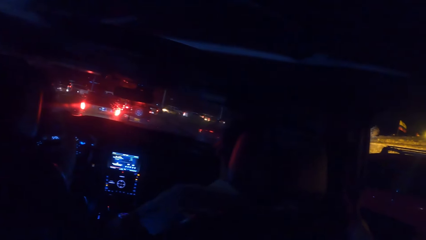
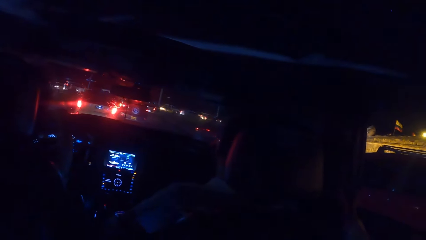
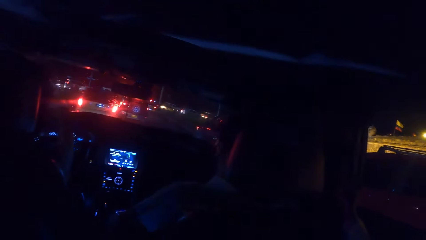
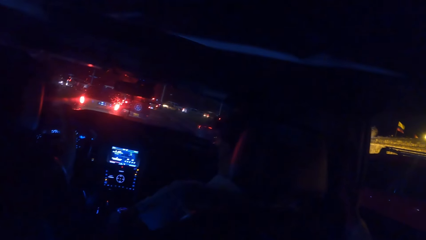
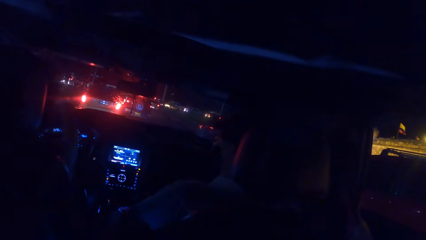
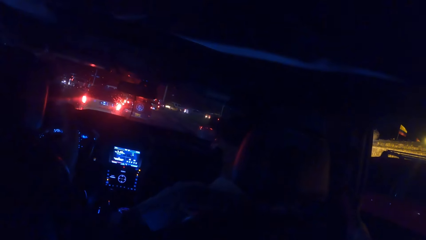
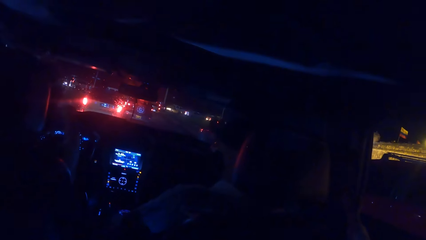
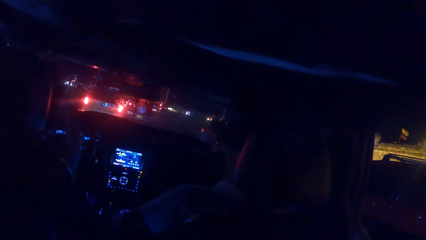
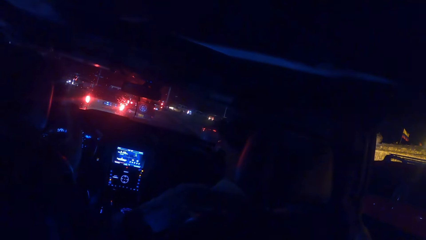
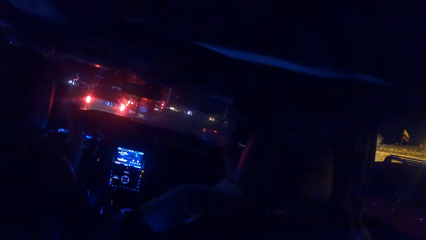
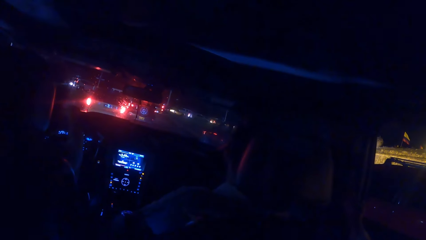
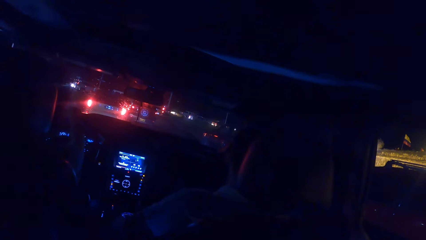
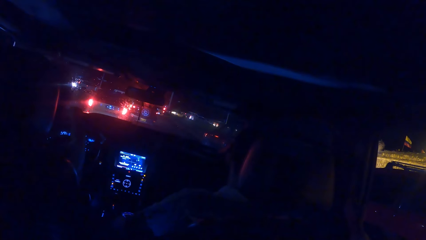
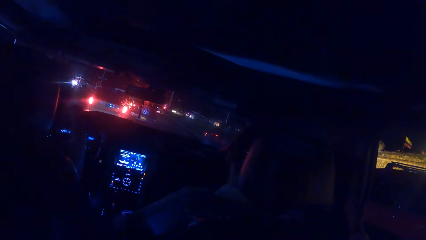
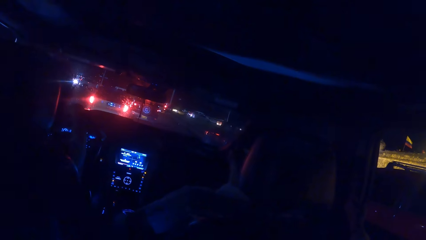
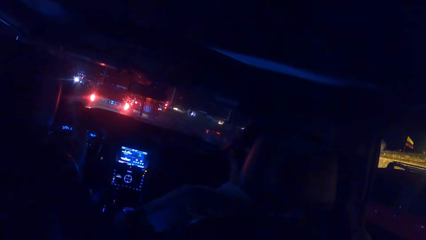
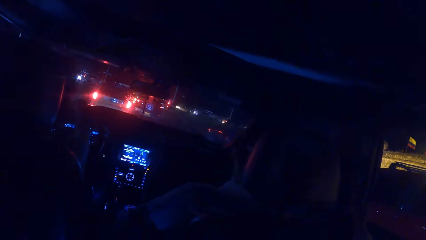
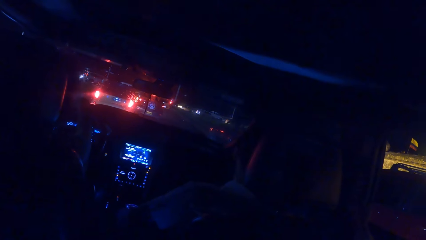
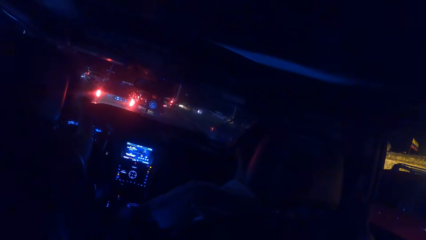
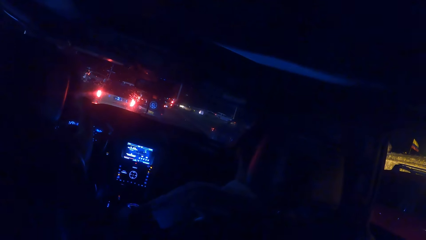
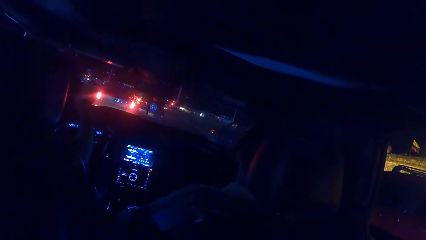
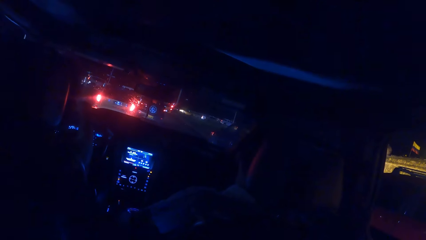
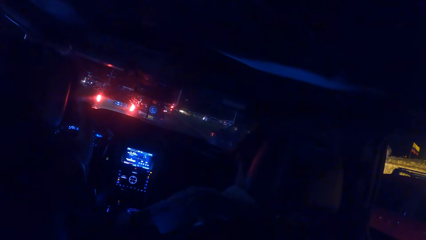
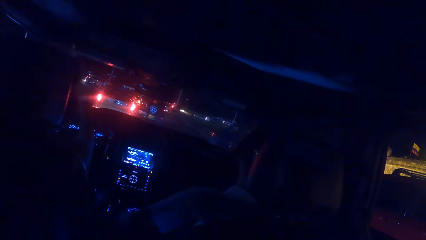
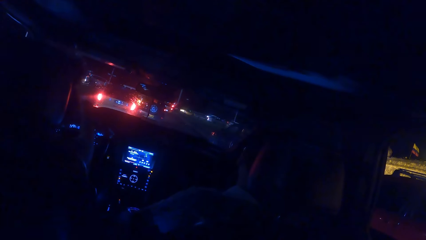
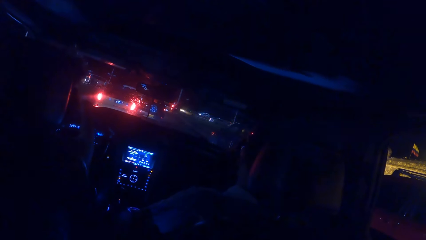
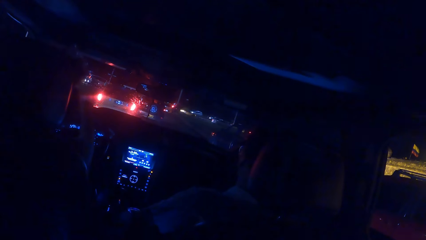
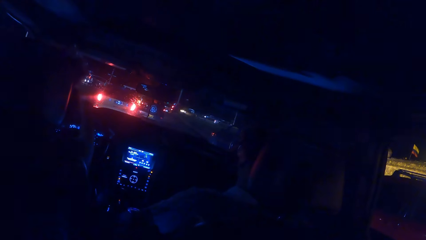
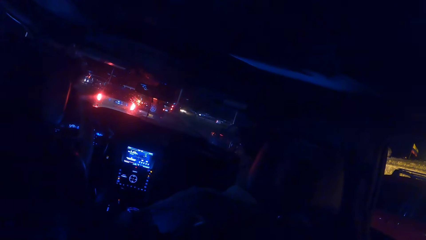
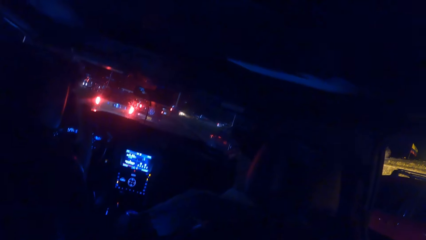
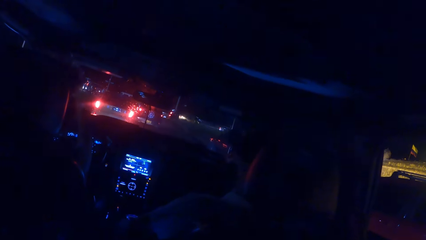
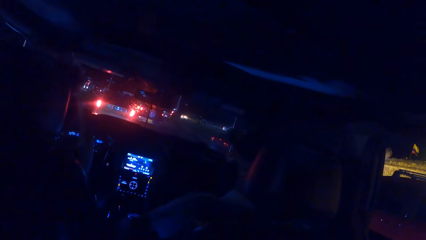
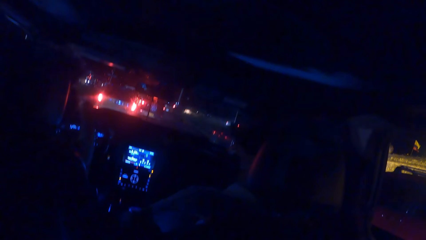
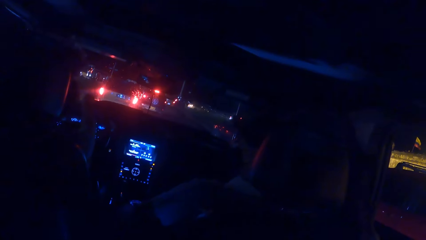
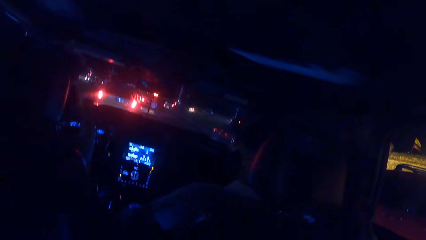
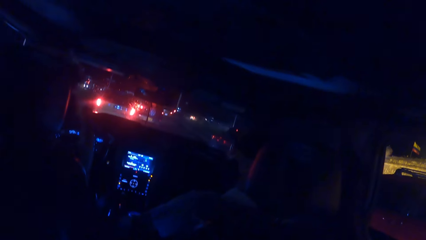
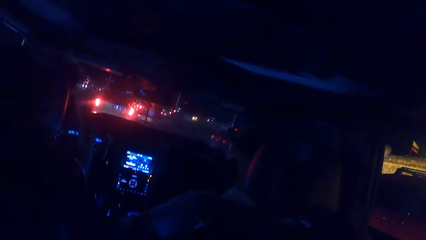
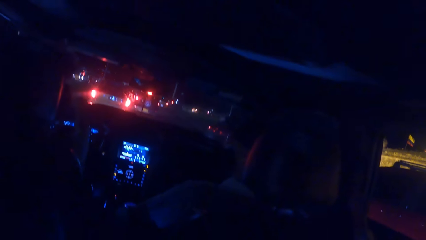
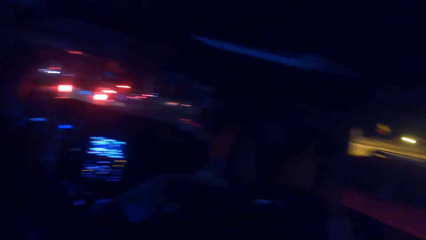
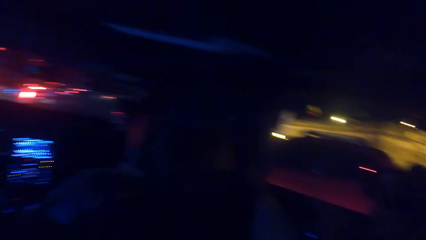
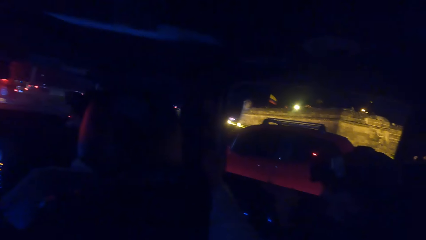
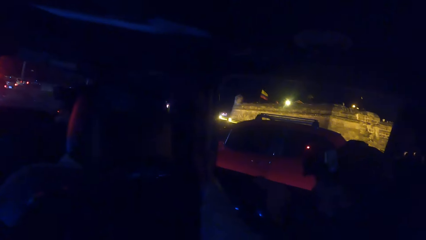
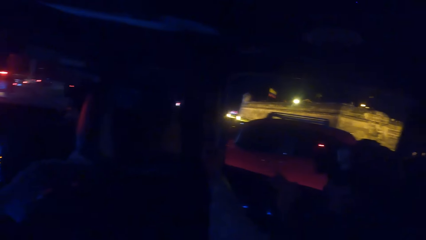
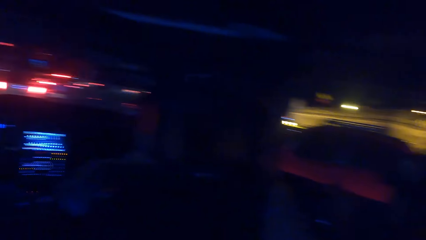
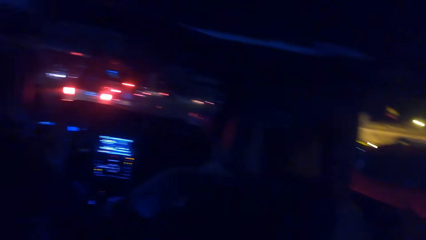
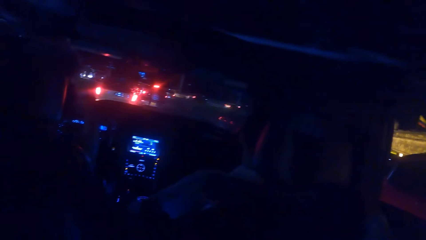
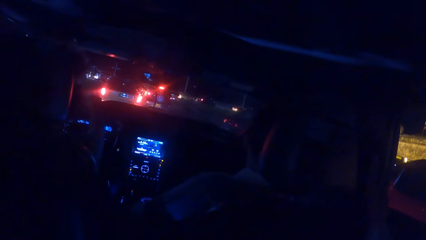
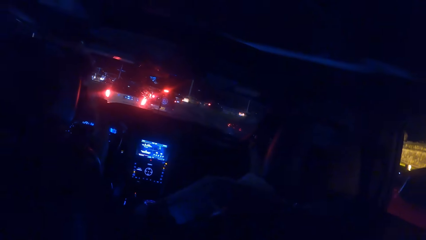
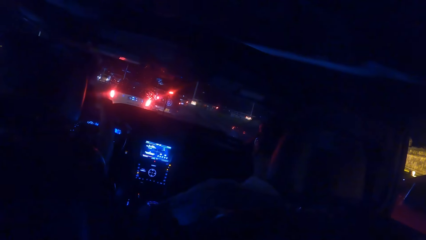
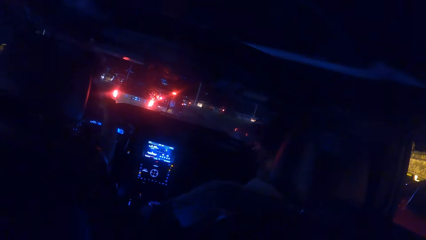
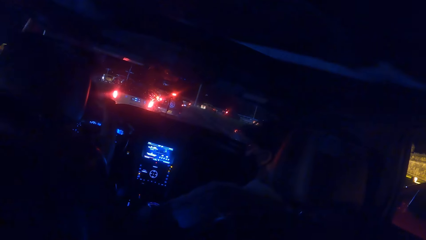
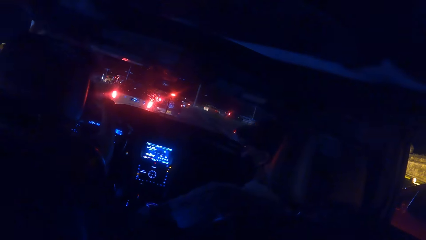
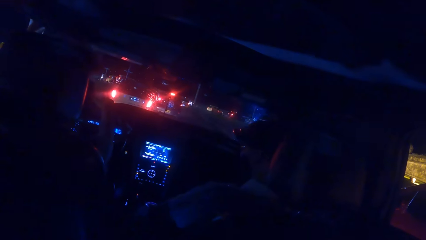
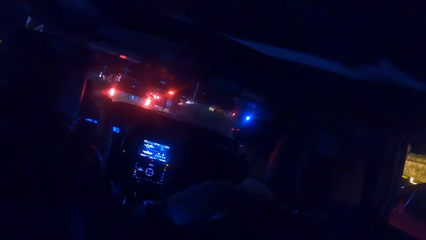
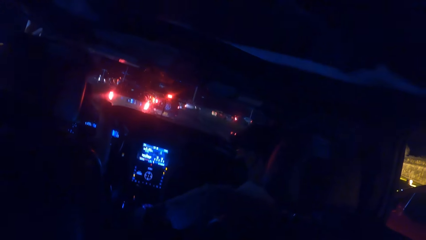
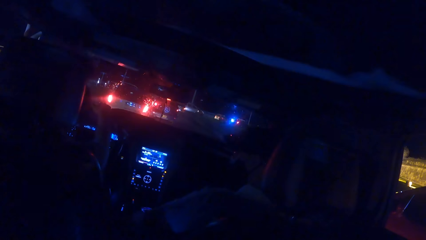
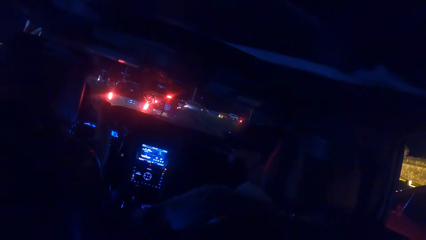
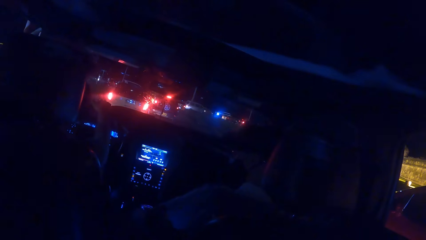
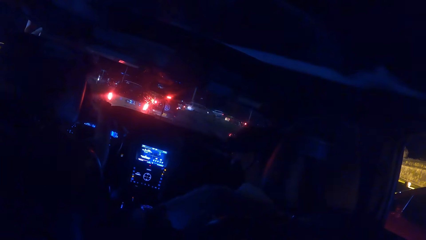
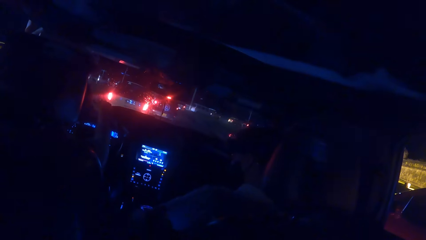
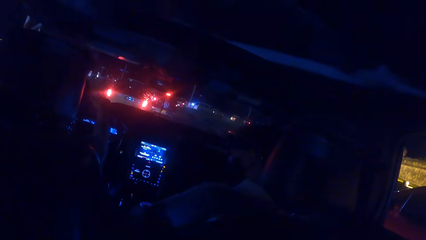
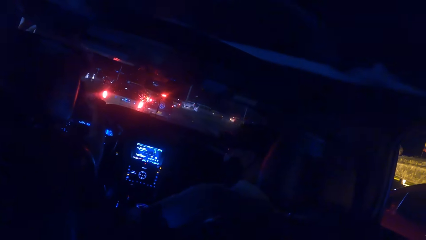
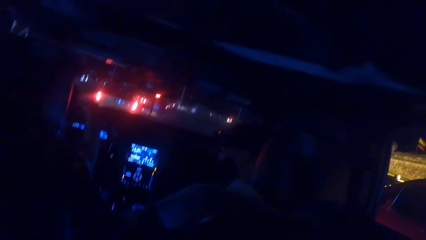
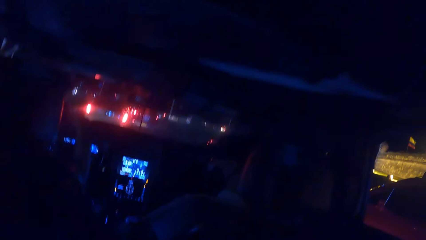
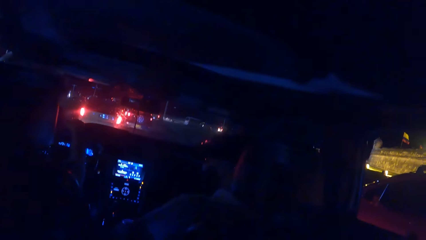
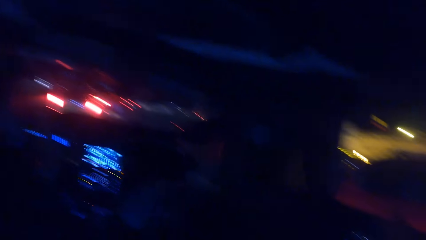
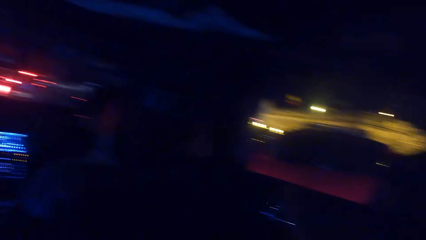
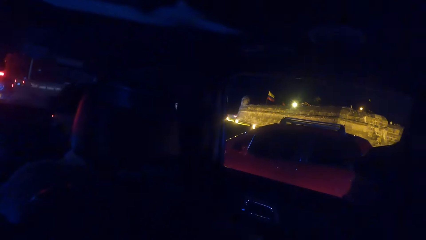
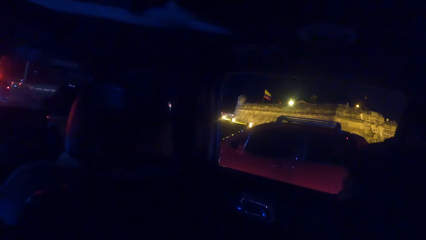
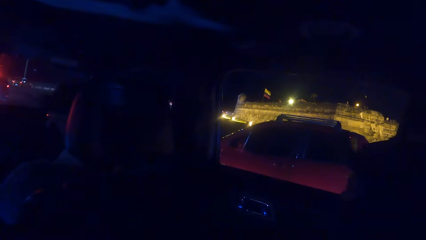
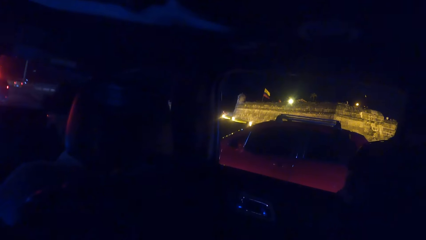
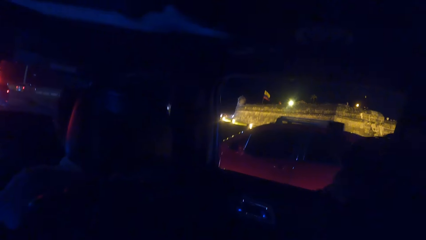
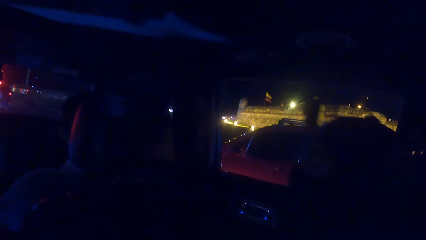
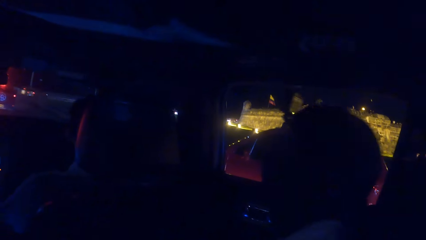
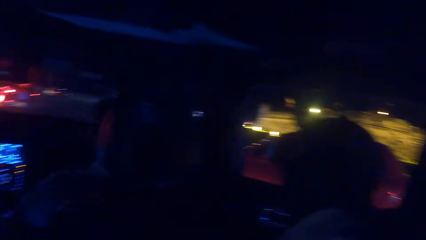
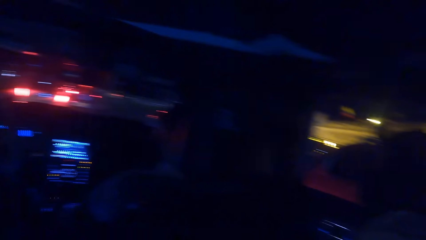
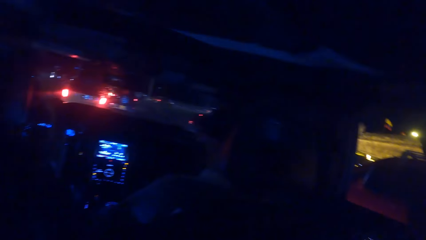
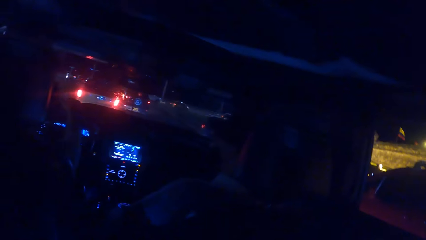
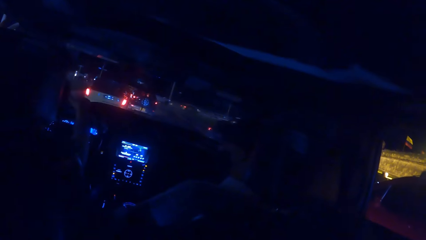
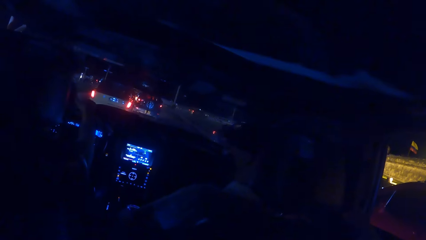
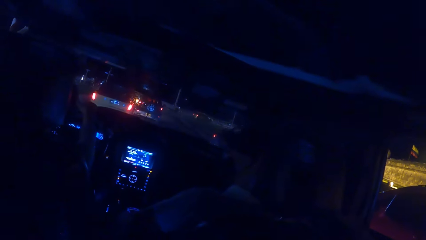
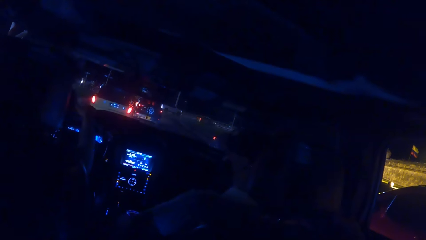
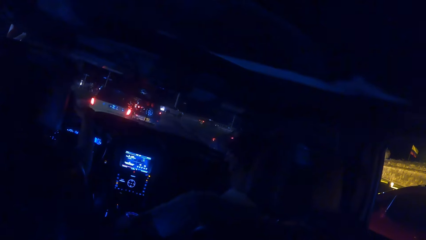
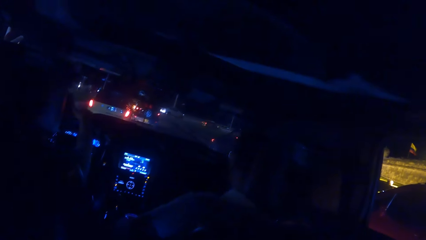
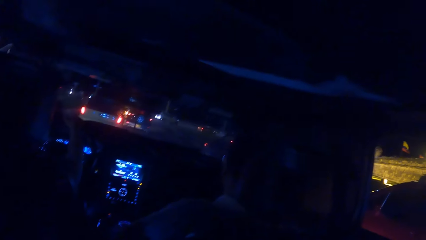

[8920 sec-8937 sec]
A person looks outside a car.
